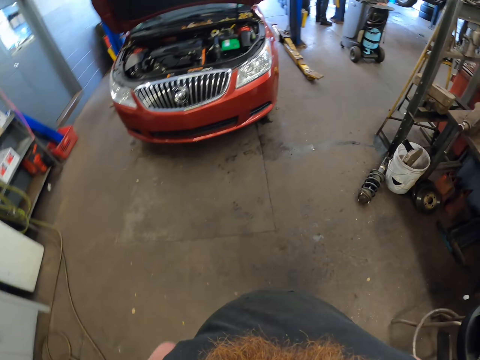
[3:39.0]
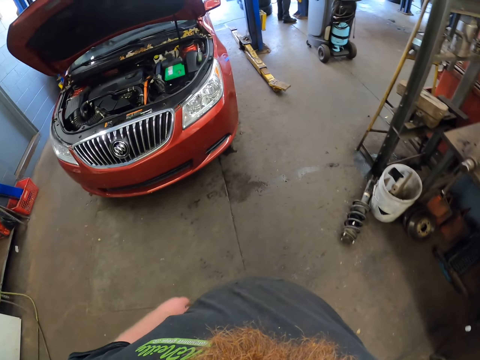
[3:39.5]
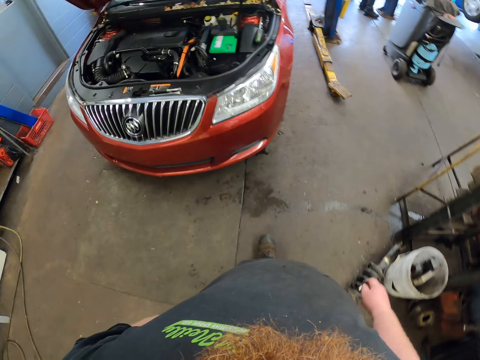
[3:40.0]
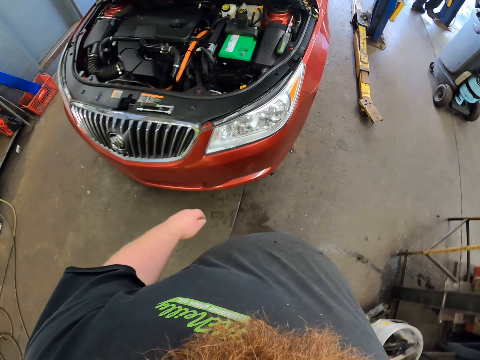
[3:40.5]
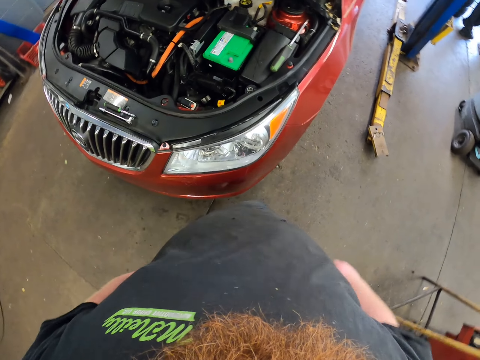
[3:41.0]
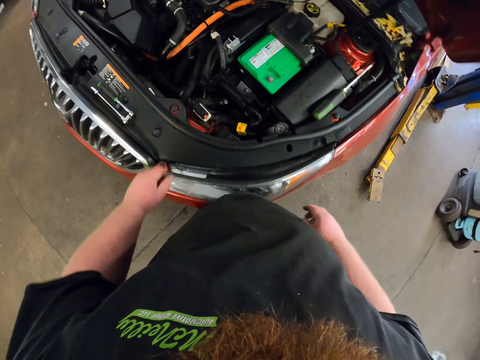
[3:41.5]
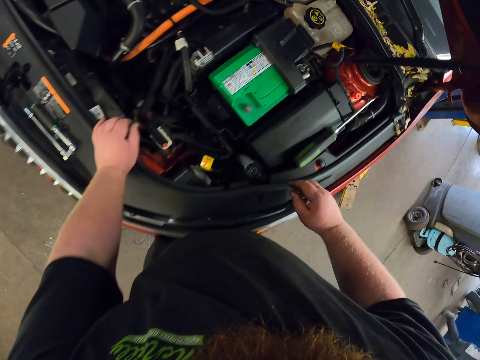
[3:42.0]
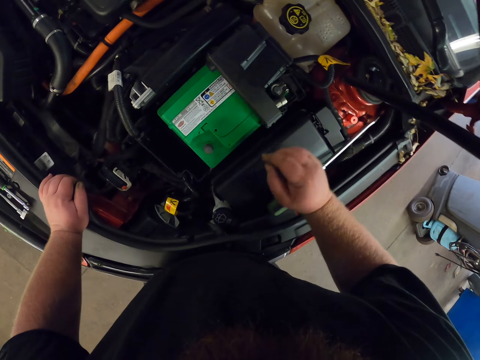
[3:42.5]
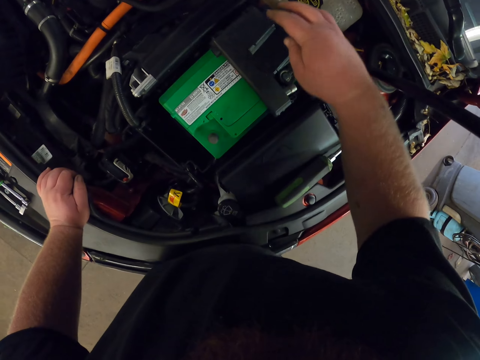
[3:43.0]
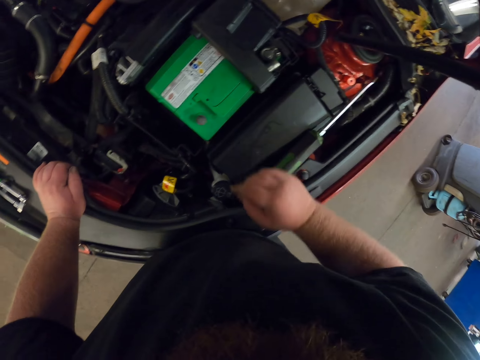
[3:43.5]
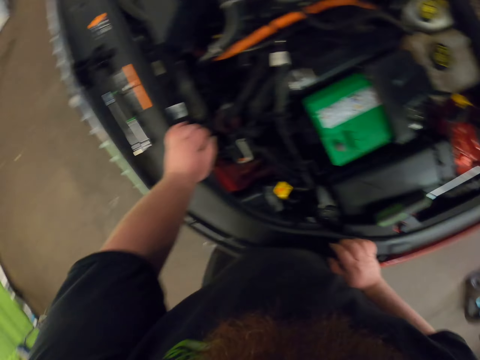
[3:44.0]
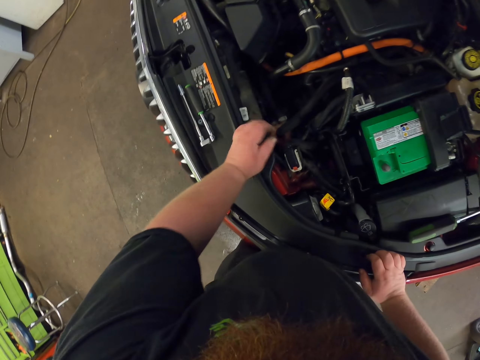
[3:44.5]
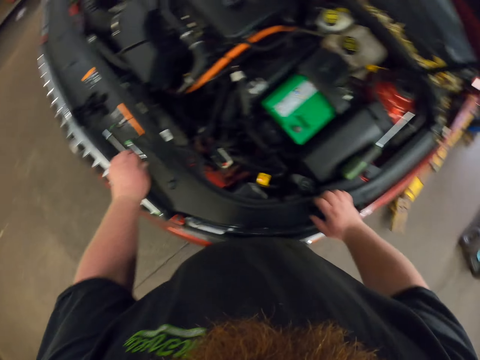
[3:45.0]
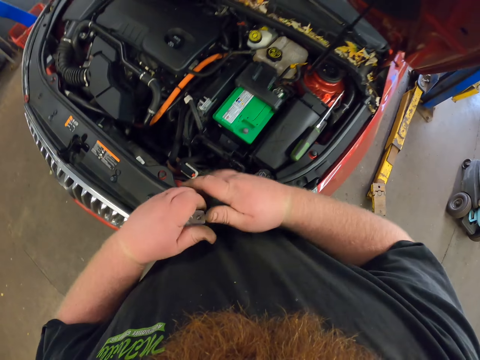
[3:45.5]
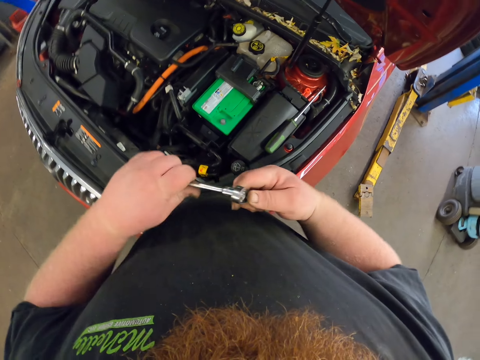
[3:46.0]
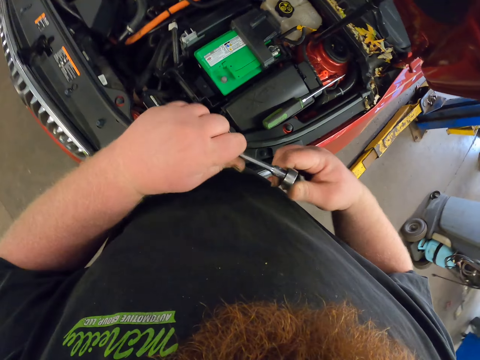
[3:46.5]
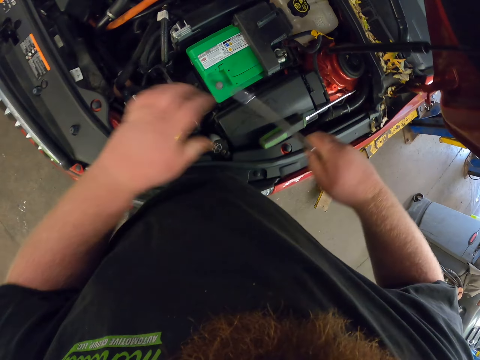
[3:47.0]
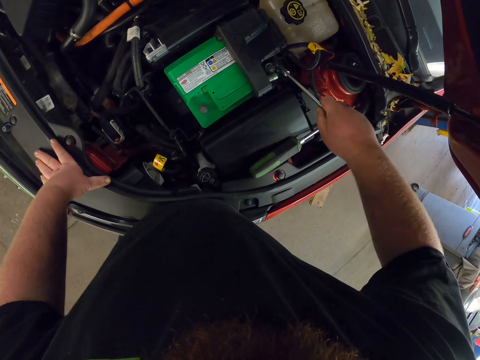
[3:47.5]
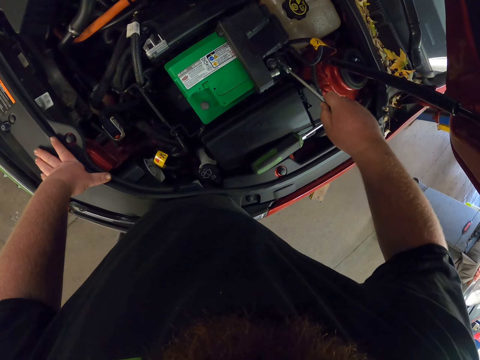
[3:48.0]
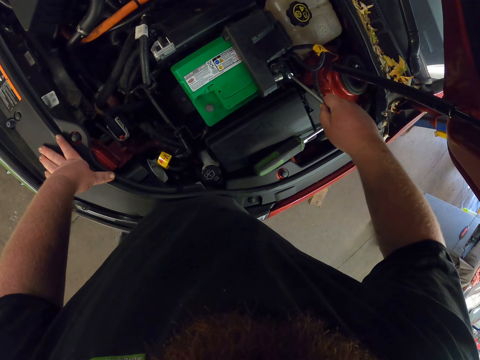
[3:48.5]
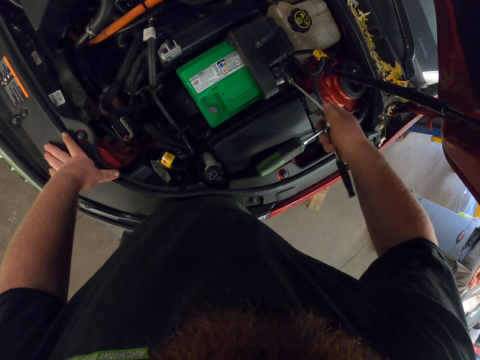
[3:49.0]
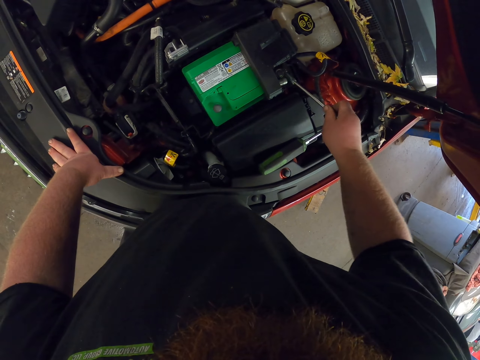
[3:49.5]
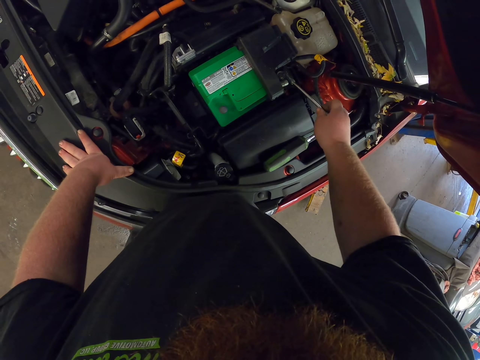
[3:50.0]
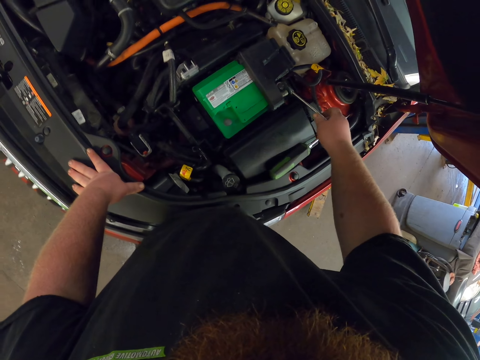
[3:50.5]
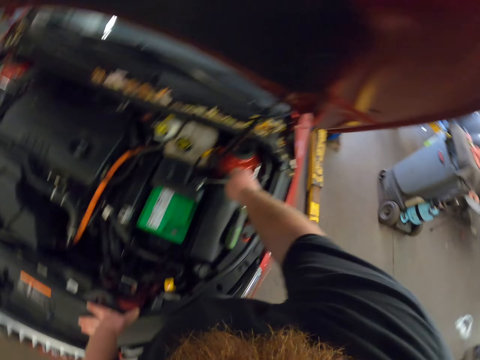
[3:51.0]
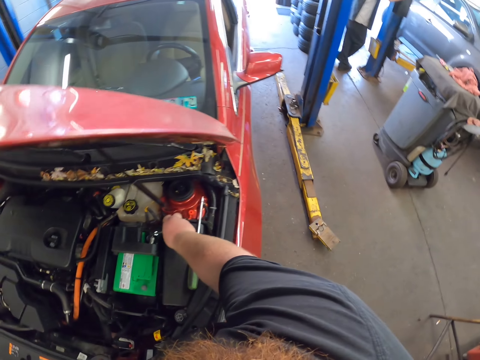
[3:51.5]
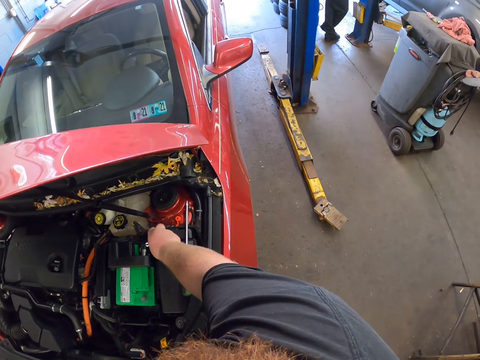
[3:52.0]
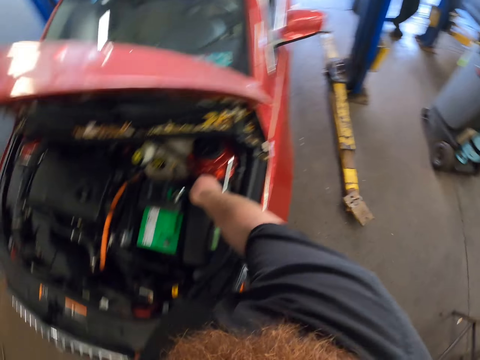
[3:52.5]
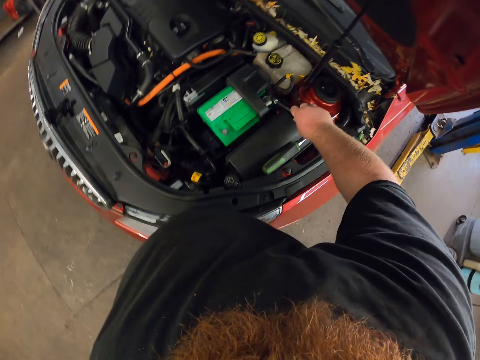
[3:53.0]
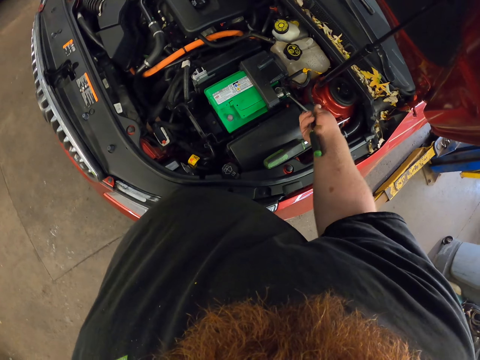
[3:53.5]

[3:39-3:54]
The camera wearer walks in the garage. They pick up an L wrench or pliers. They tighten a nut near the battery in the engine with the wrench.

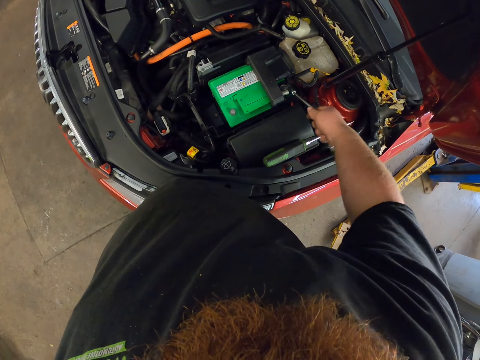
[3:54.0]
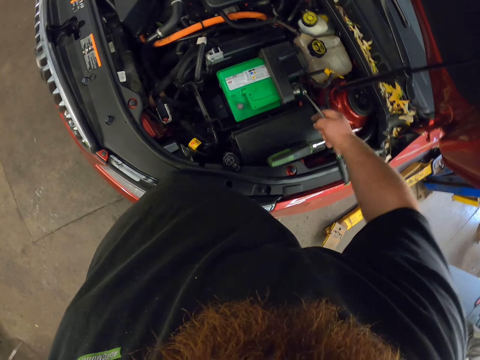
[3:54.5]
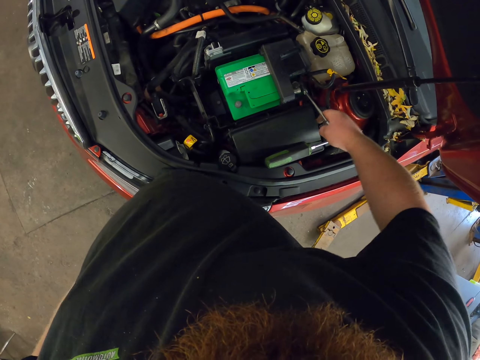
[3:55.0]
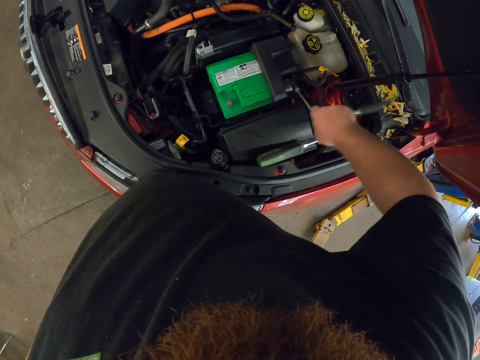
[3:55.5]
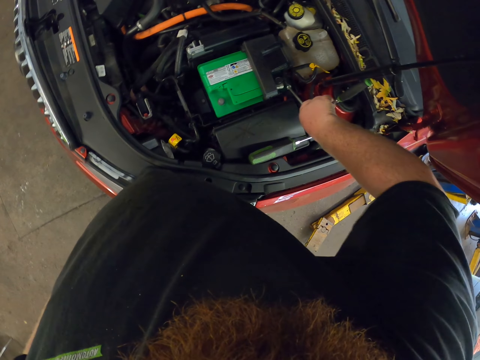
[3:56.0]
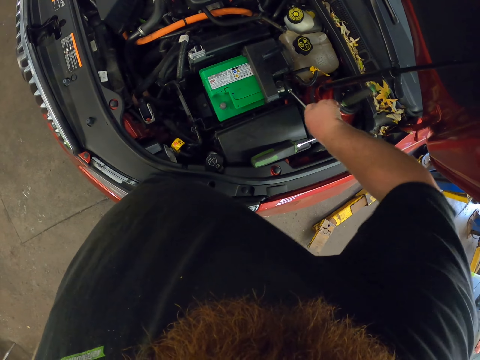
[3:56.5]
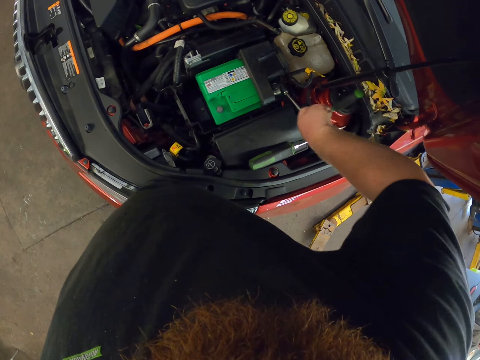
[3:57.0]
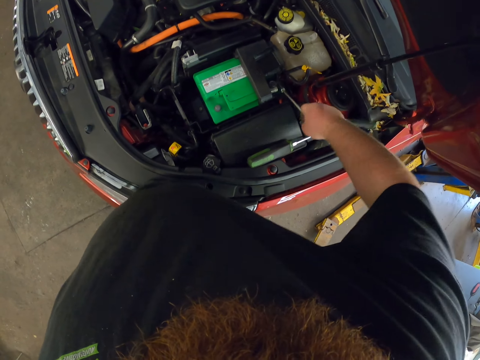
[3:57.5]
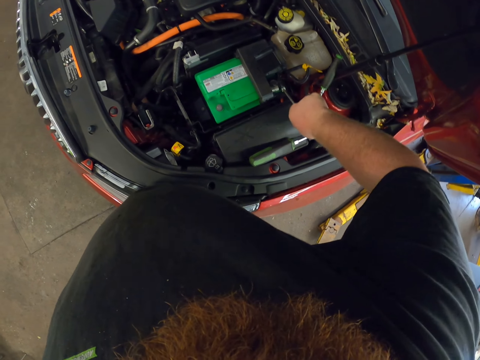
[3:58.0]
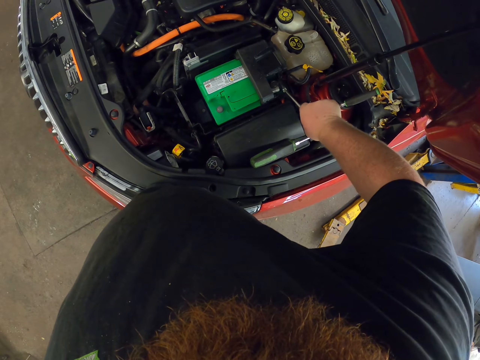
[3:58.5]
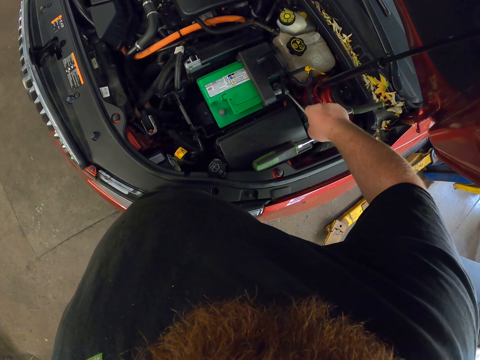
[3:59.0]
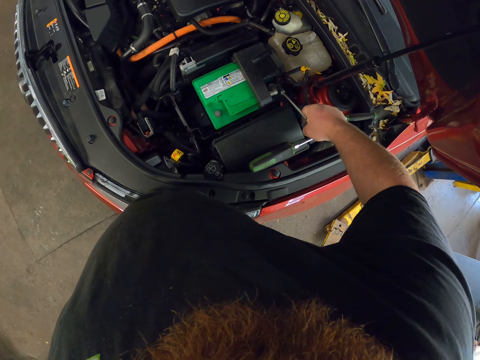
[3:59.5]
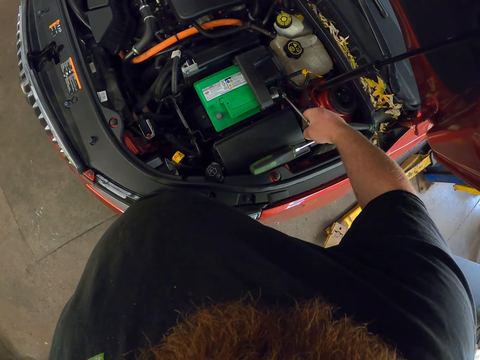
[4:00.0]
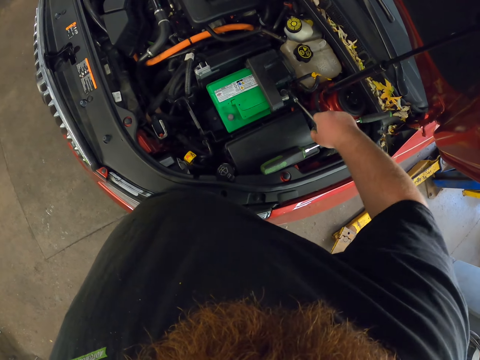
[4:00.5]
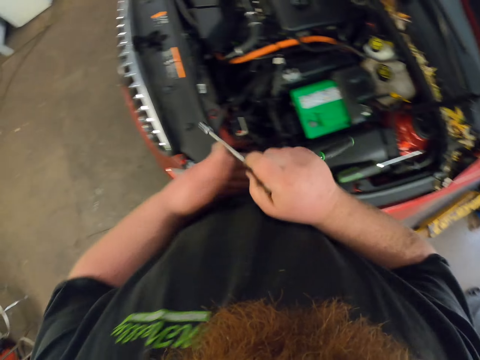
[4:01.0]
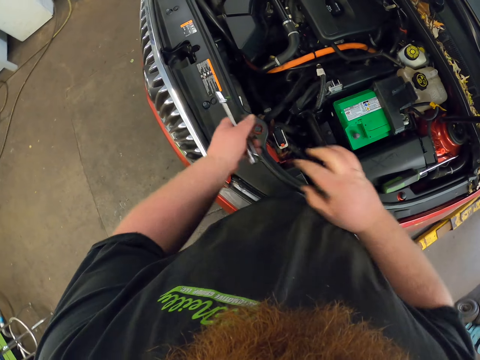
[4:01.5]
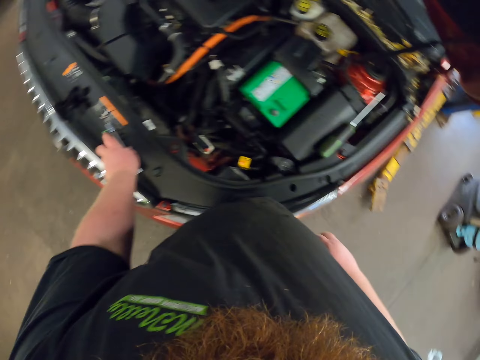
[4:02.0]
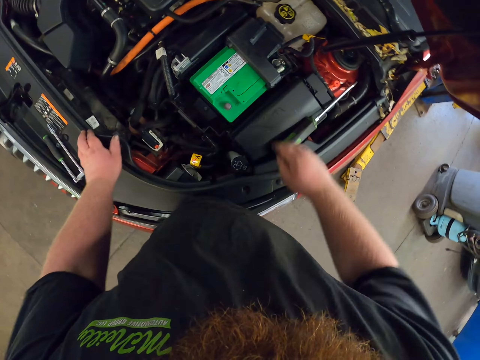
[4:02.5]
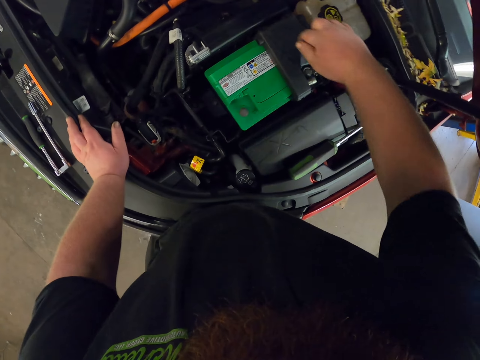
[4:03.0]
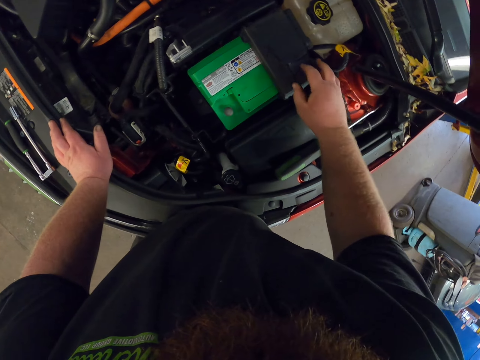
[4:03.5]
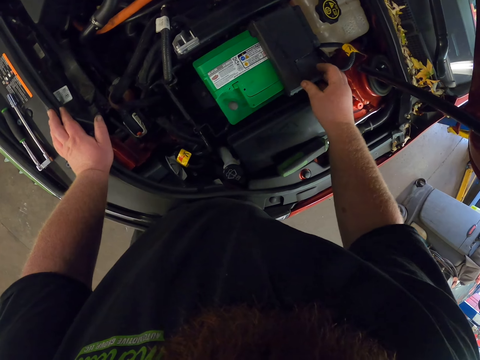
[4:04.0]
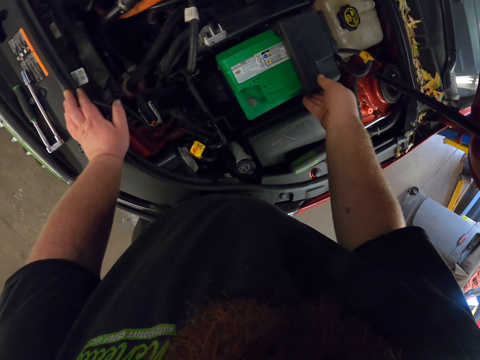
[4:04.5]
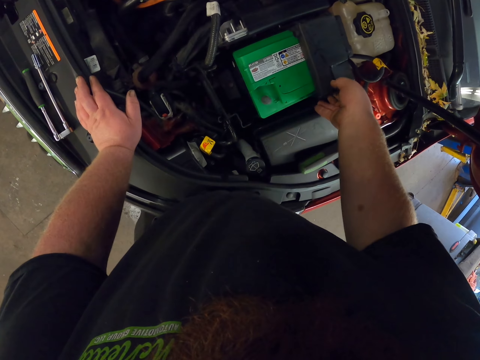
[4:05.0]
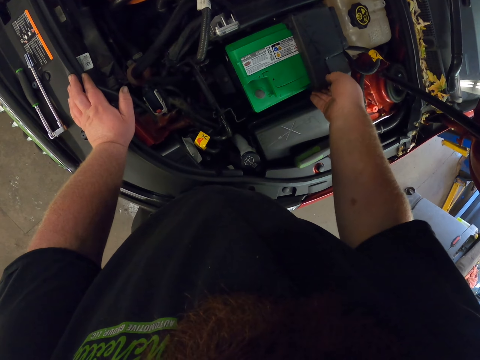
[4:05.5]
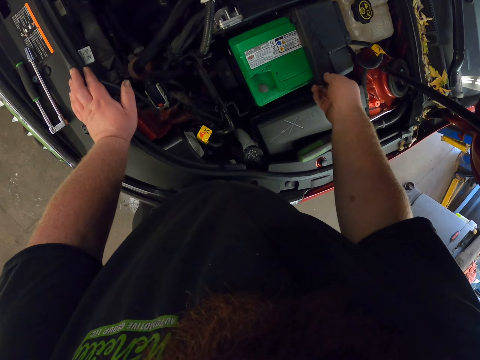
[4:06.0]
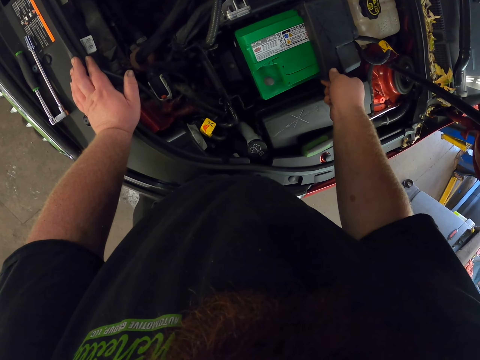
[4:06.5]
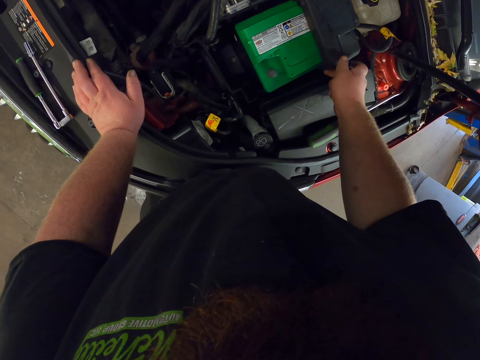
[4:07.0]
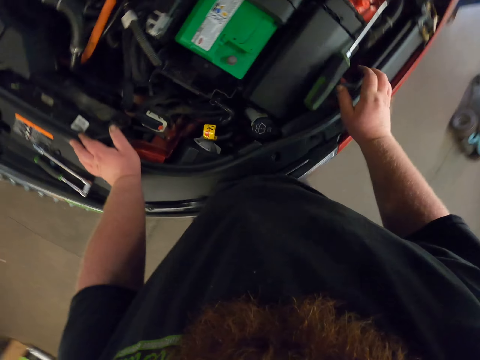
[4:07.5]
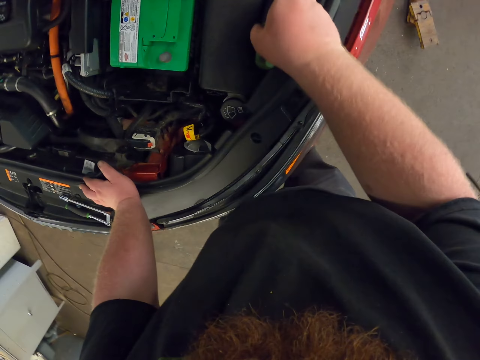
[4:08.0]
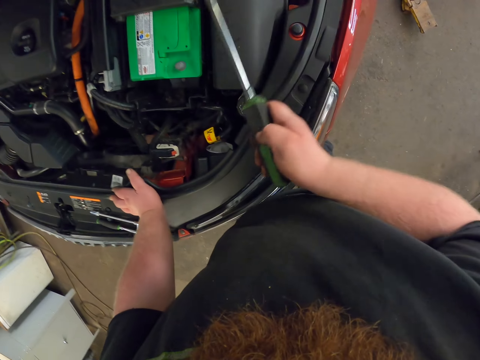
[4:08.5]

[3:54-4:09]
The camera wearer puts the pliers on the bonnet. They adjust the battery compartment. They cover the battery. They pick up a screwdriver.
